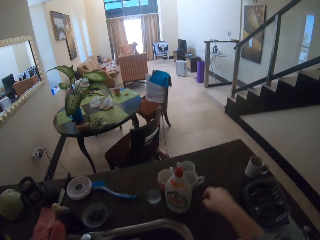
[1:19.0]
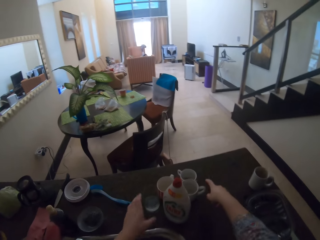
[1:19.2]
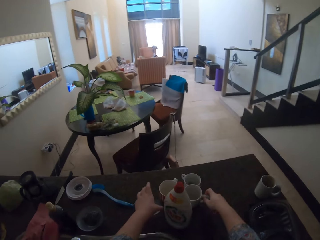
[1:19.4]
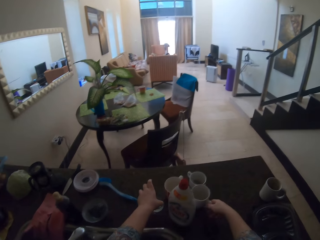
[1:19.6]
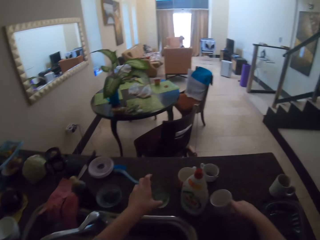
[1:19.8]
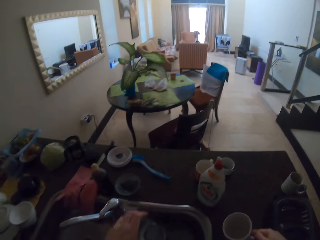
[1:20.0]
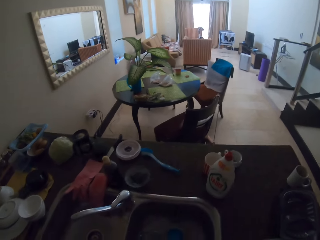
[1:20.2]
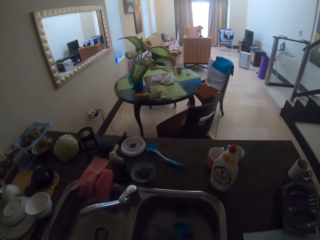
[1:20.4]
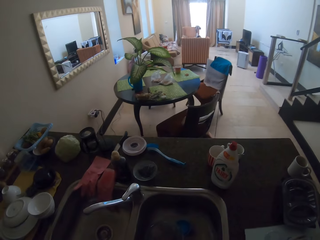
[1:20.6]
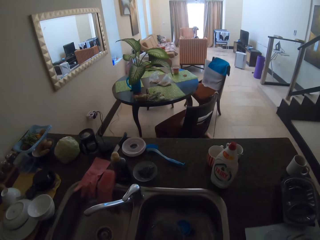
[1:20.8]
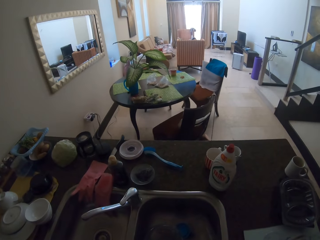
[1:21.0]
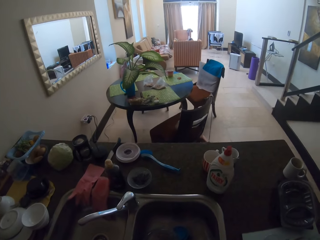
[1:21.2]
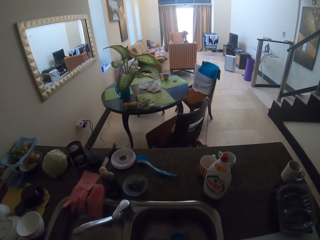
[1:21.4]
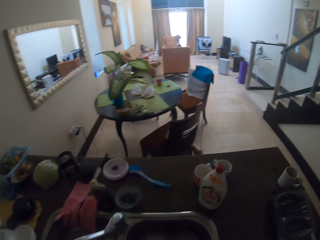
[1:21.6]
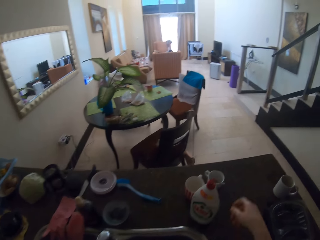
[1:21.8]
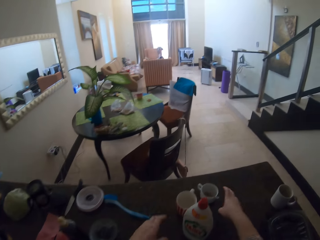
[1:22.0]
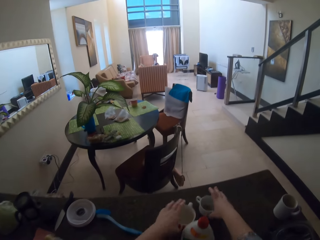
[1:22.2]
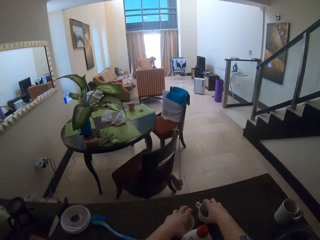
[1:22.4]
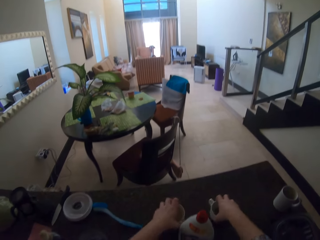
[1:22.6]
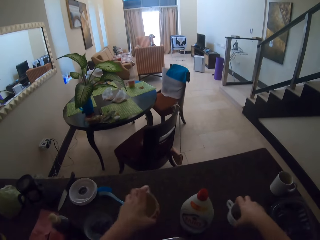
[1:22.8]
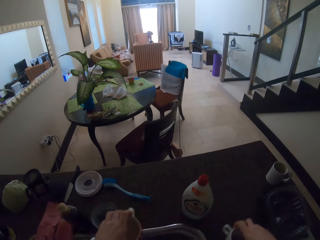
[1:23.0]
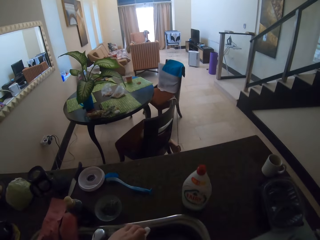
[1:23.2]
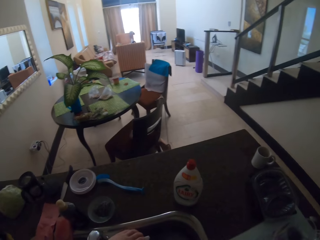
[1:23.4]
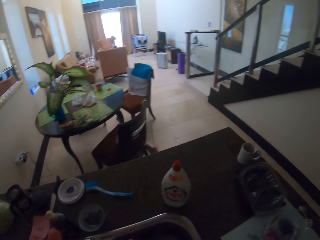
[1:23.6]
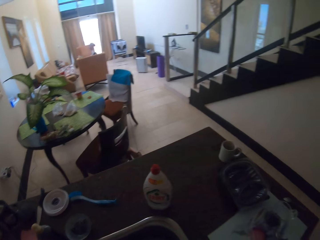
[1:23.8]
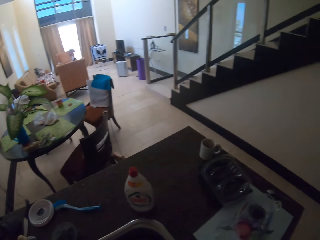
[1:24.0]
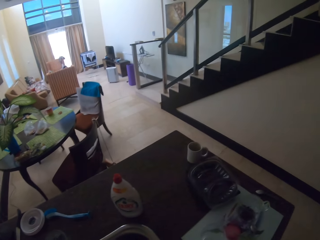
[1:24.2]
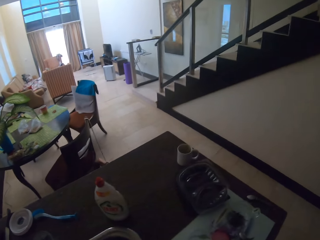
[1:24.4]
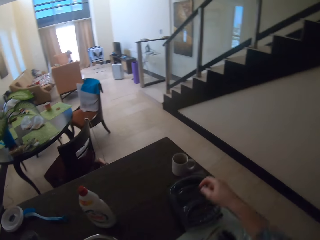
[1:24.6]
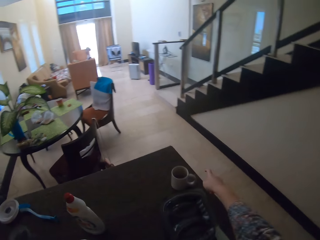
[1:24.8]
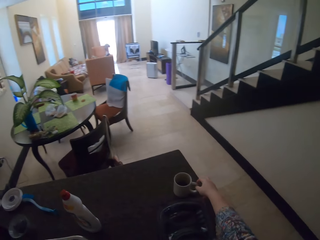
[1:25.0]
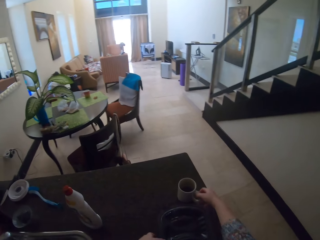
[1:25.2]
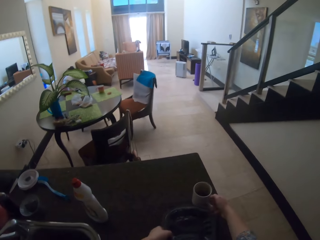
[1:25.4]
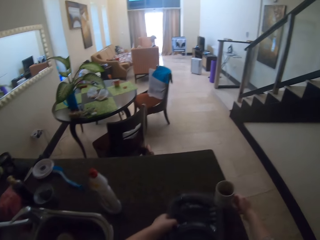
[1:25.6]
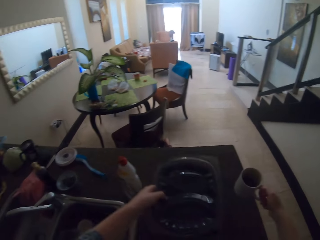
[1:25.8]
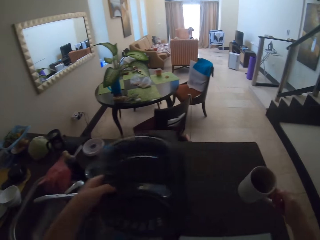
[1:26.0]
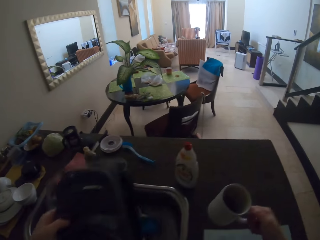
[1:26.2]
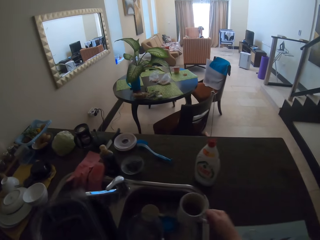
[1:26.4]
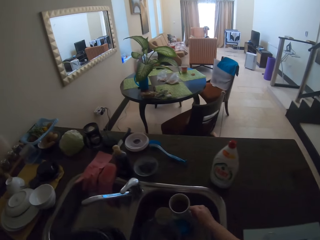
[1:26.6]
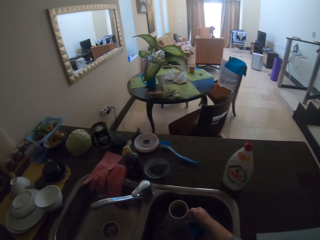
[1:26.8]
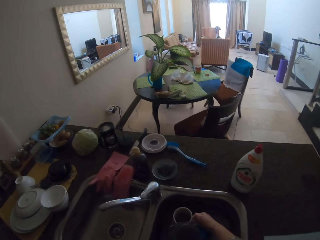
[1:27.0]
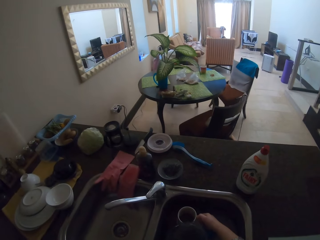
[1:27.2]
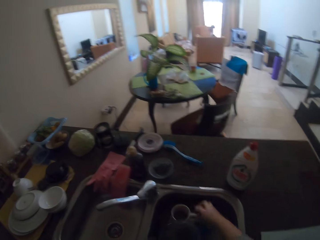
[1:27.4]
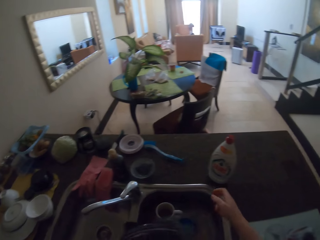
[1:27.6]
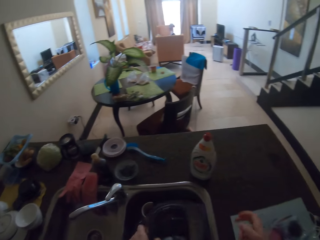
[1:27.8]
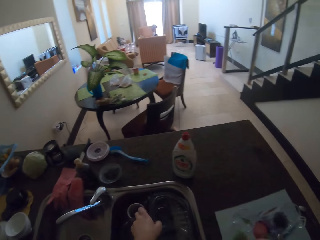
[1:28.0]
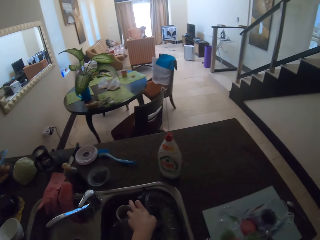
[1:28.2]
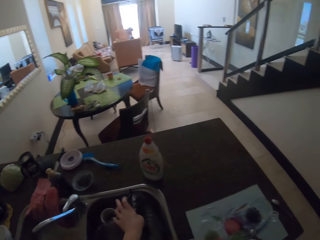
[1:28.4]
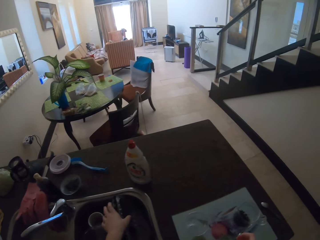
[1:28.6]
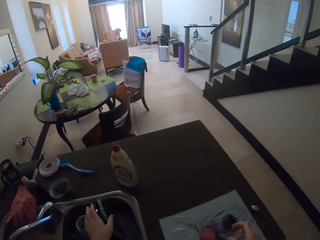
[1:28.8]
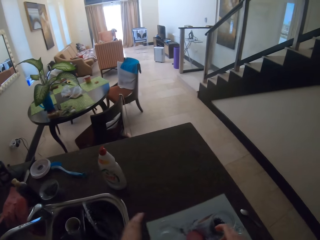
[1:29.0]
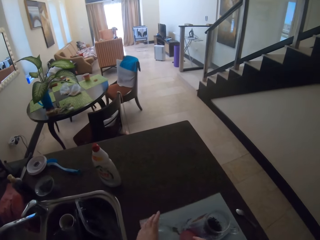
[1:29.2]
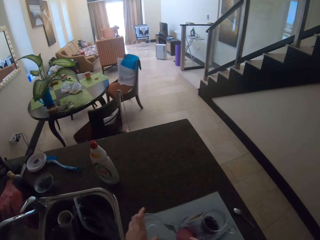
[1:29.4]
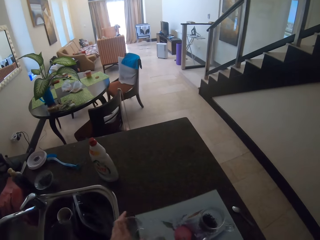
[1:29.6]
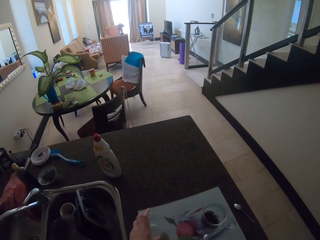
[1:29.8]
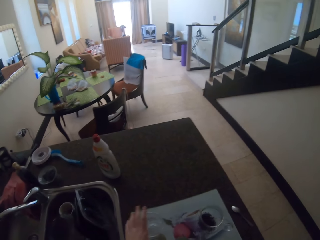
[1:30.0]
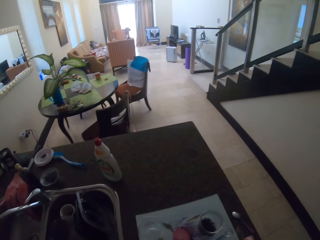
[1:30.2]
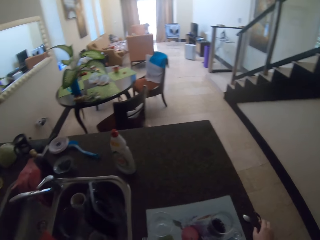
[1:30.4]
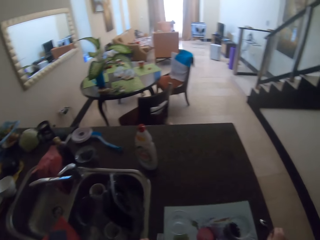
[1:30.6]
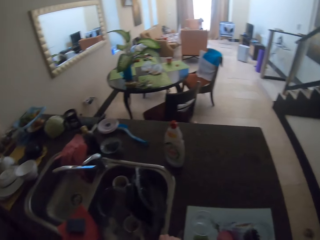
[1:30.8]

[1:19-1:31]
The camera wearer puts the utensils on the sink.

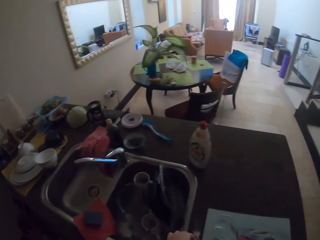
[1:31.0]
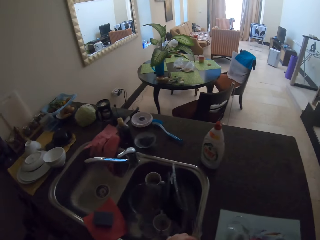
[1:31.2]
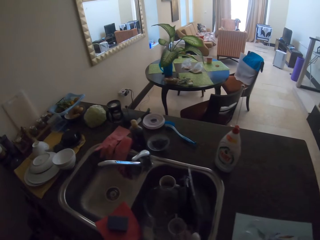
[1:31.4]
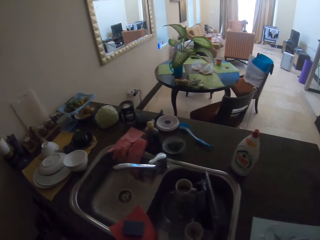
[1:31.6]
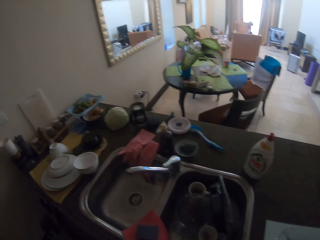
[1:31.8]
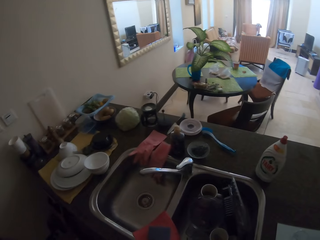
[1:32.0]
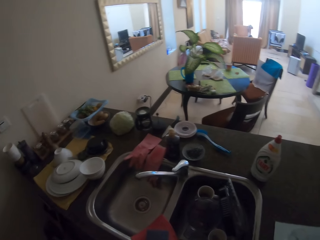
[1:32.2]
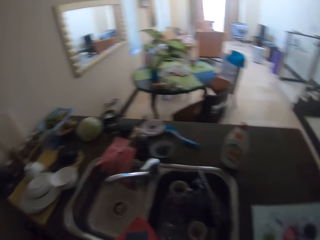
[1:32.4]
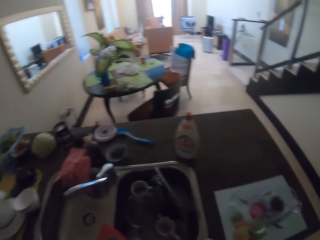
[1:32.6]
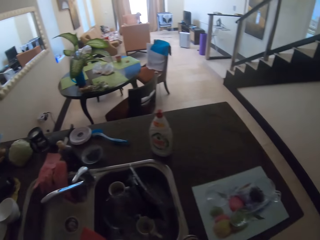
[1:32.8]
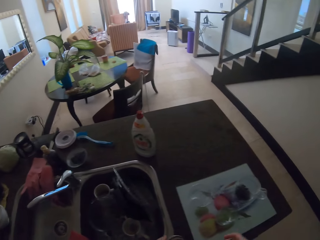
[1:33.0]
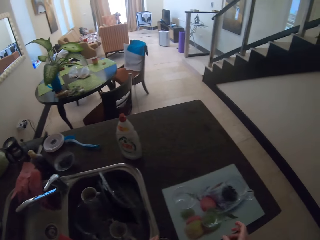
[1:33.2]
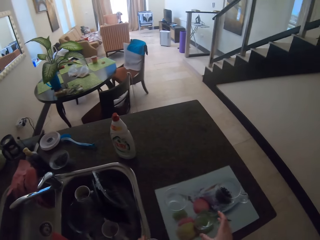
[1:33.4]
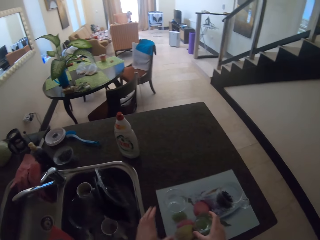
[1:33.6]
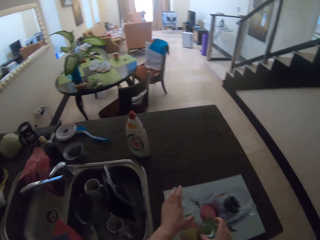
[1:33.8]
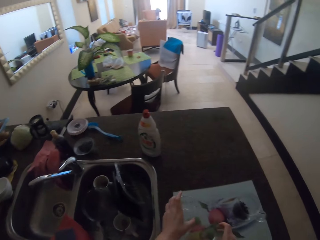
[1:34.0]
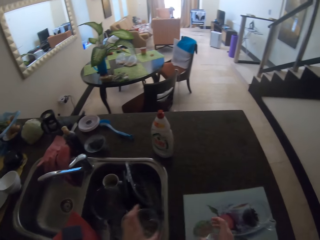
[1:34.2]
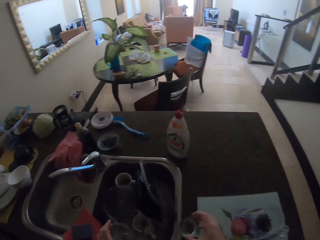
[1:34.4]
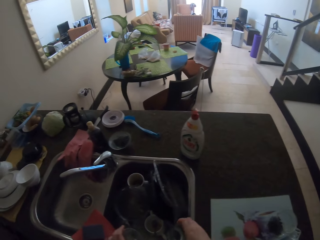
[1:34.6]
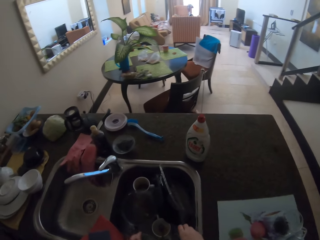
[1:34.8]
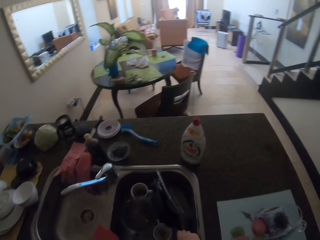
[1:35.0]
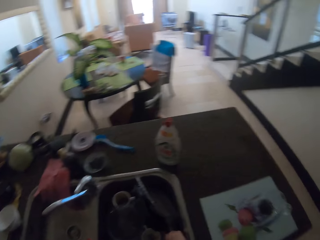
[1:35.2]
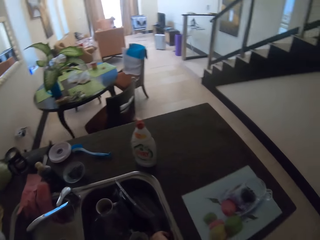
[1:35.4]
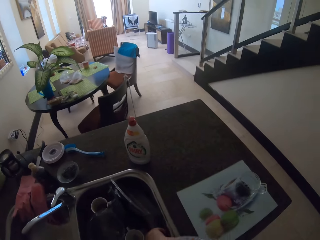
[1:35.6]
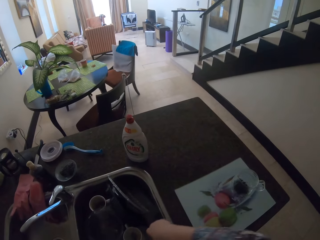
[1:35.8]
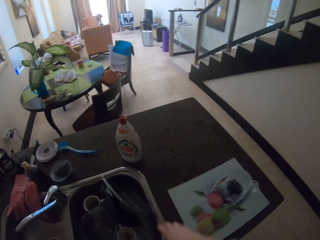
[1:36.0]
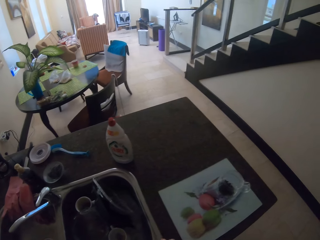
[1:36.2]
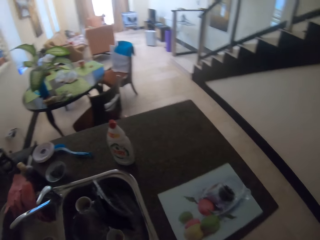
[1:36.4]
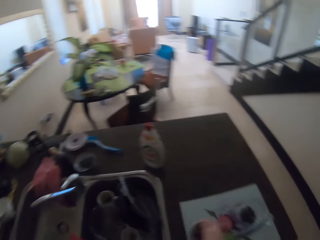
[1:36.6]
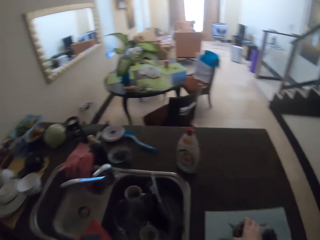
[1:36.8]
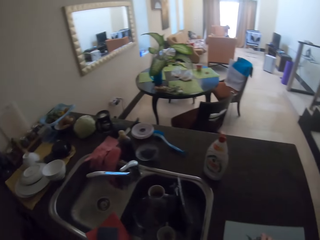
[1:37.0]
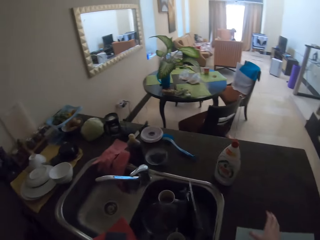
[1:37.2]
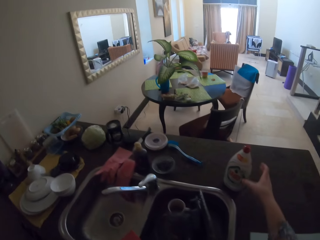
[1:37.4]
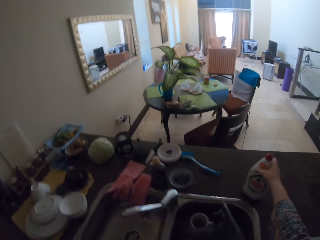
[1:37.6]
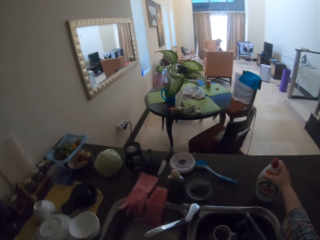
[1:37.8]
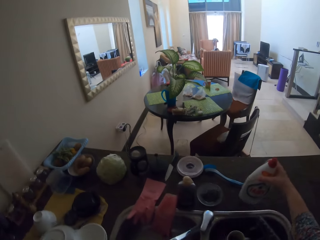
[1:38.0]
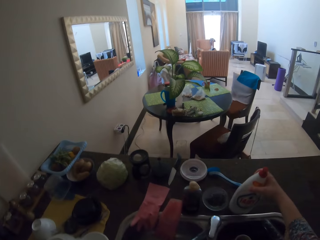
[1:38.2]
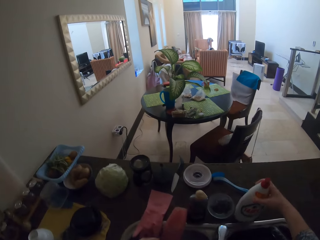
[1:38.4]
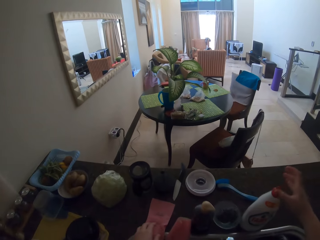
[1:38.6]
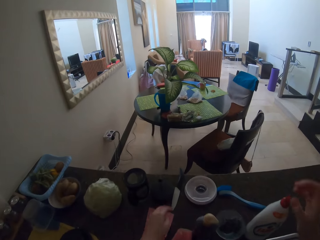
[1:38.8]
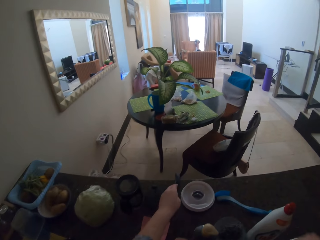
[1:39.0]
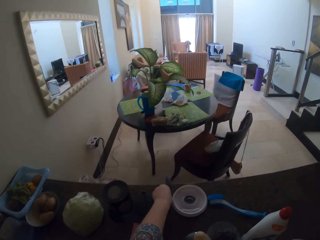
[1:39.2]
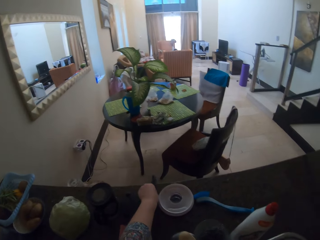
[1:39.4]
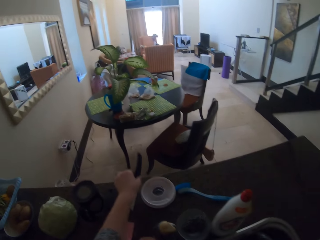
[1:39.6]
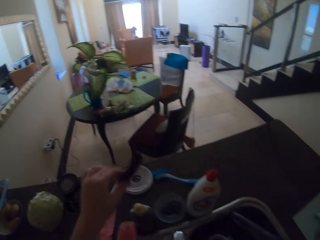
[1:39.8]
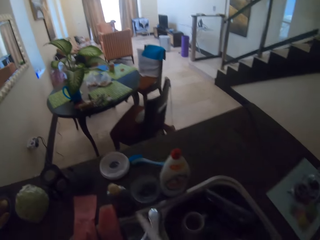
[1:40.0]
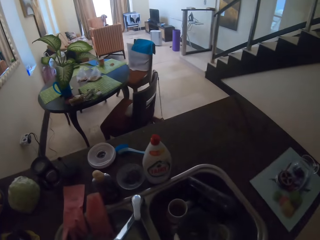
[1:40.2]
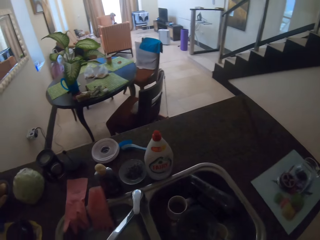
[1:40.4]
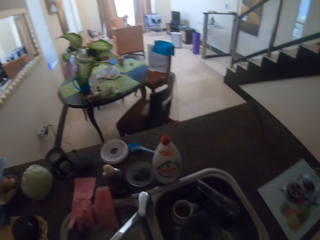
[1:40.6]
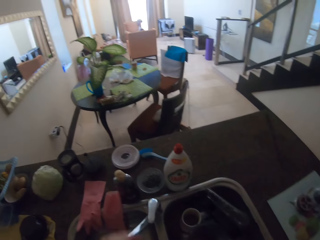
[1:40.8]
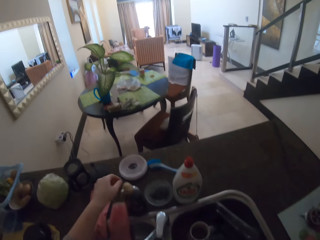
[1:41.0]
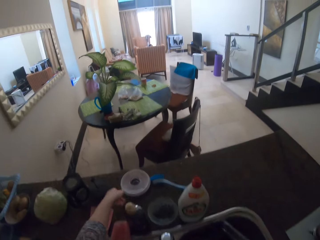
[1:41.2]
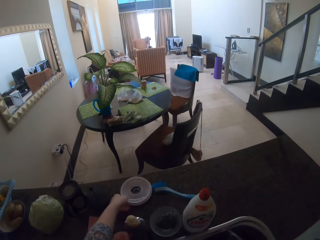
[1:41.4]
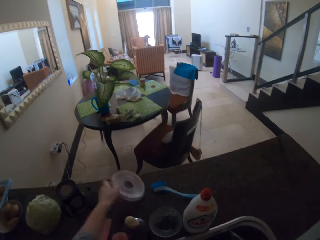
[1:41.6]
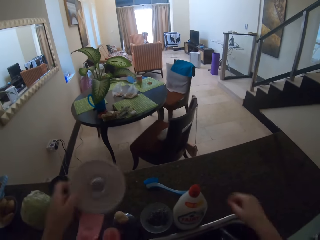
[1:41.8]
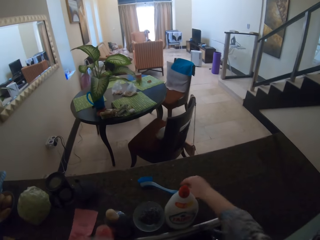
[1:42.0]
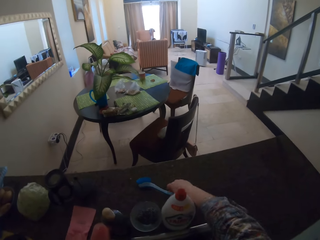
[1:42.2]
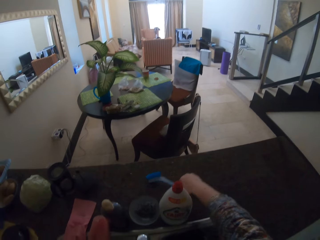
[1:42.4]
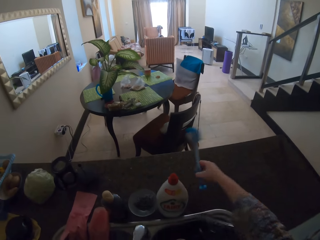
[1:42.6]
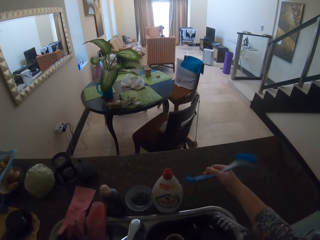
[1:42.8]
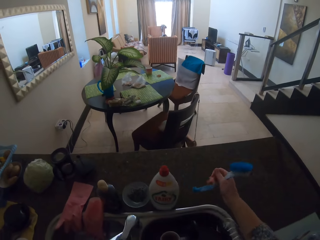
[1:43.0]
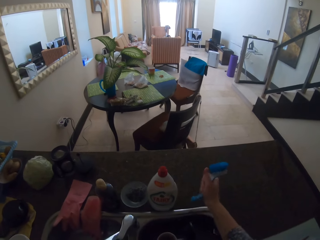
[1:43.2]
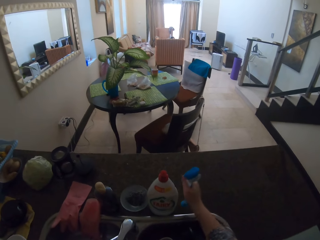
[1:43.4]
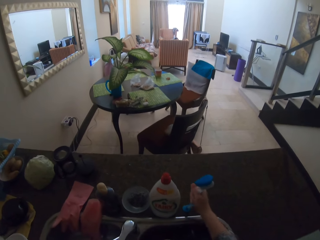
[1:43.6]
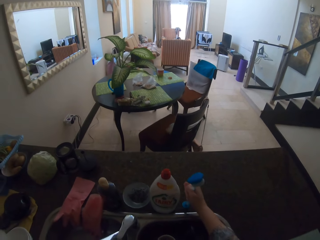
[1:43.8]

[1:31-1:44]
The camera wearer puts the bottle aside. They put the utensils in the sink.
